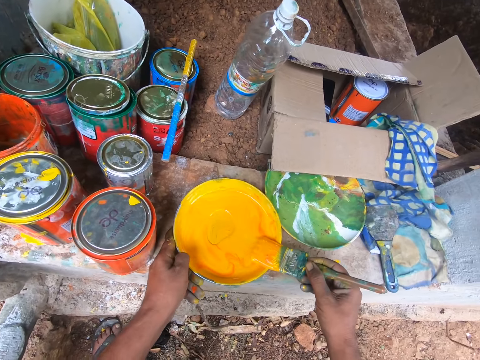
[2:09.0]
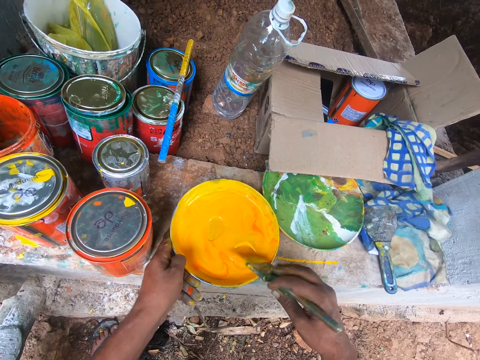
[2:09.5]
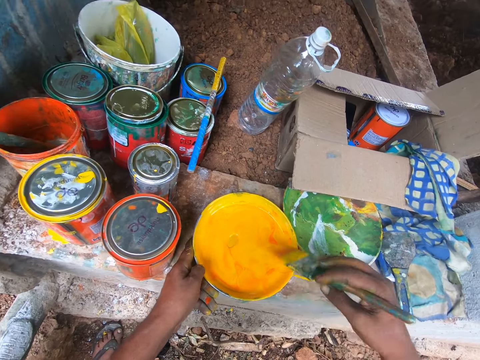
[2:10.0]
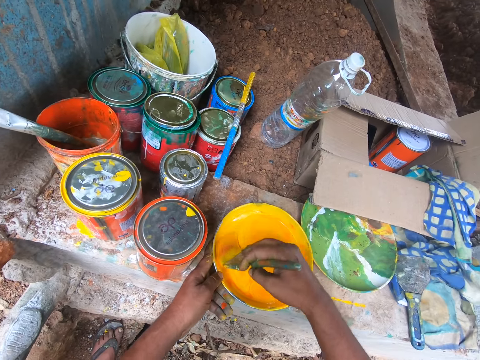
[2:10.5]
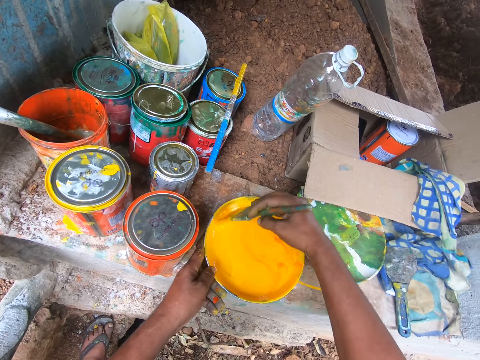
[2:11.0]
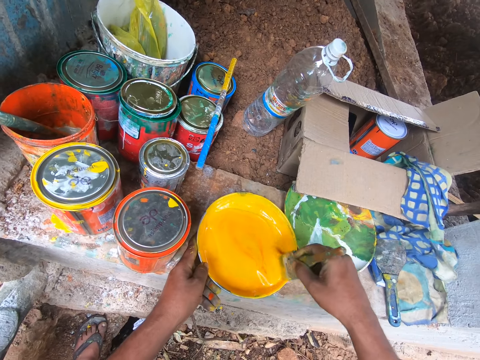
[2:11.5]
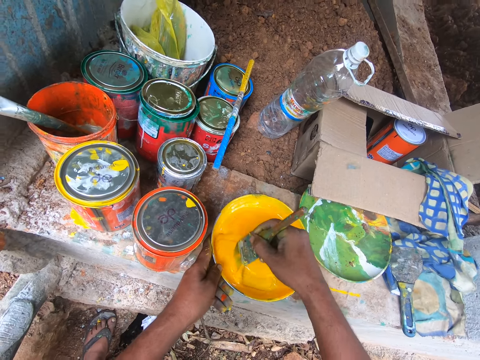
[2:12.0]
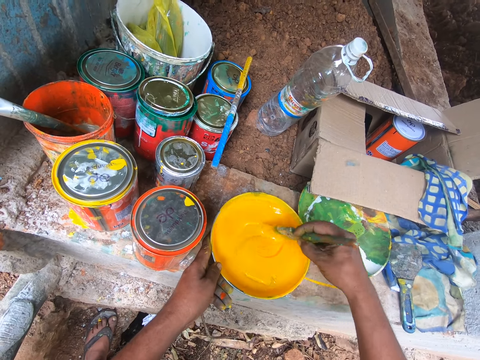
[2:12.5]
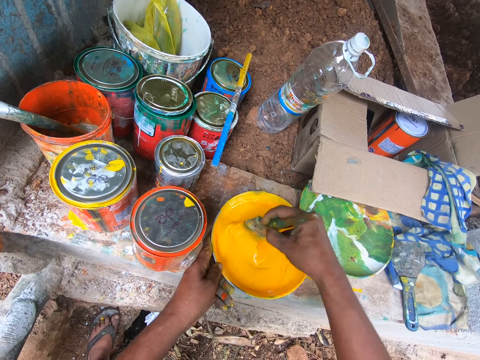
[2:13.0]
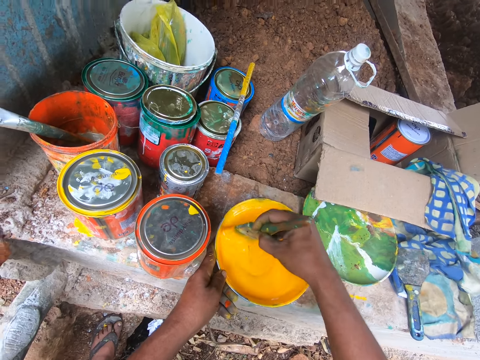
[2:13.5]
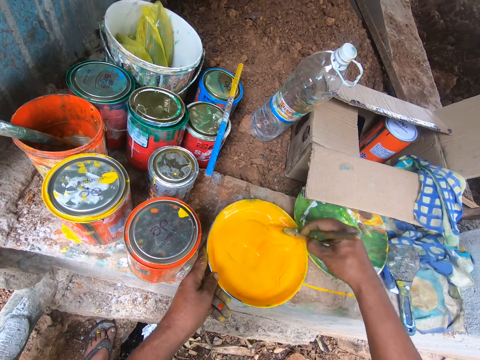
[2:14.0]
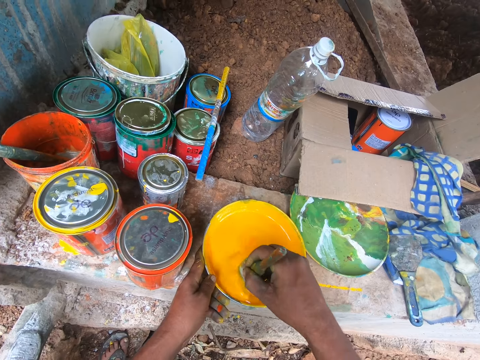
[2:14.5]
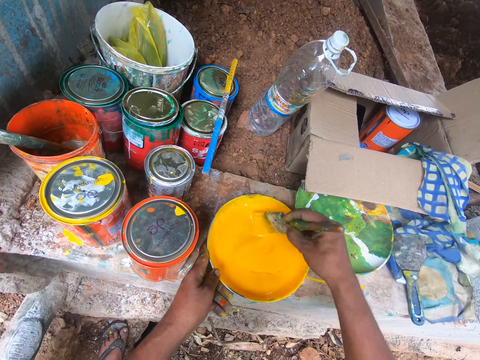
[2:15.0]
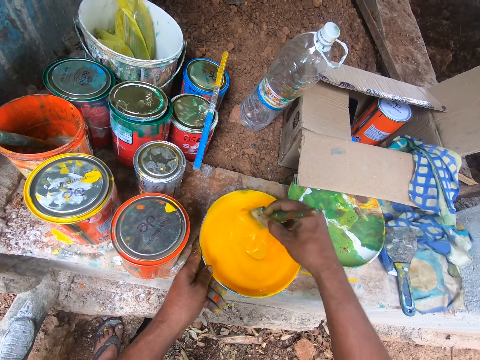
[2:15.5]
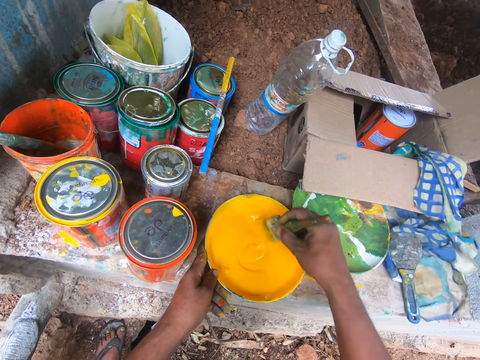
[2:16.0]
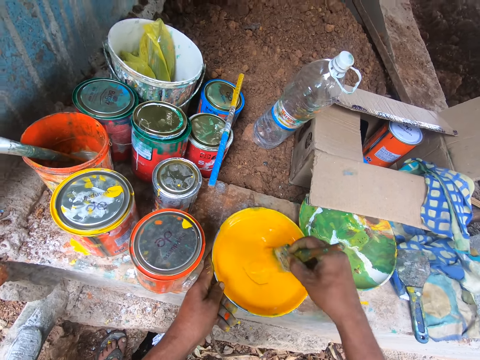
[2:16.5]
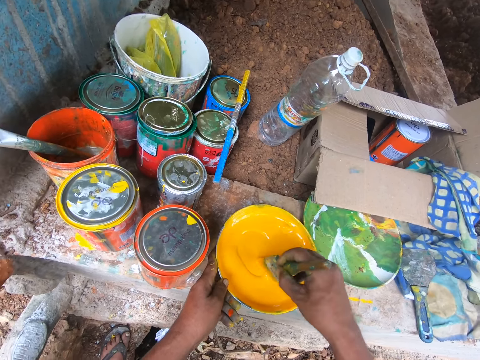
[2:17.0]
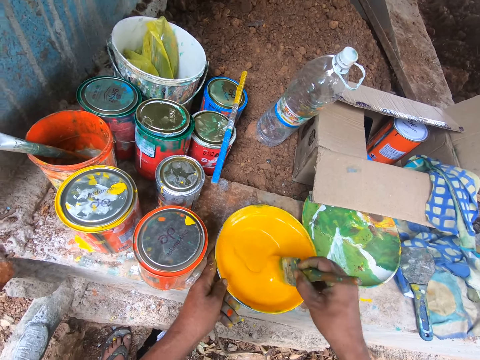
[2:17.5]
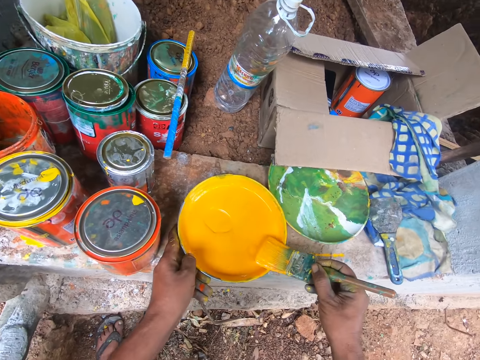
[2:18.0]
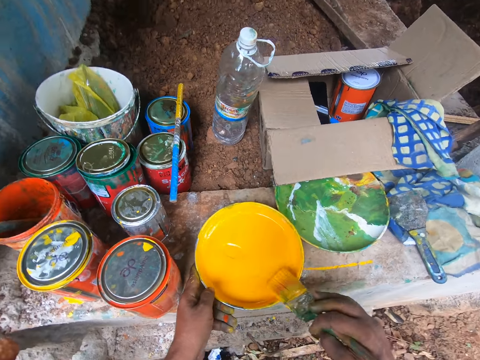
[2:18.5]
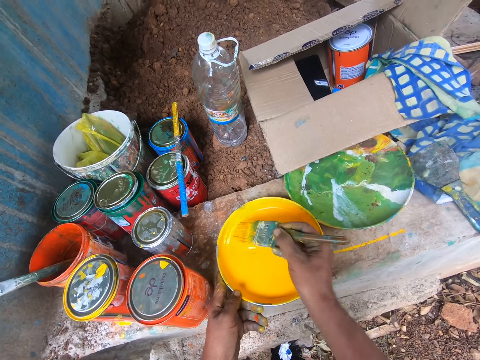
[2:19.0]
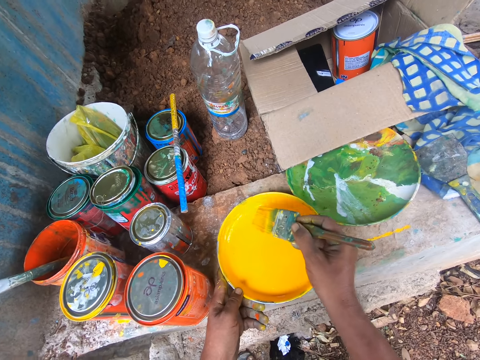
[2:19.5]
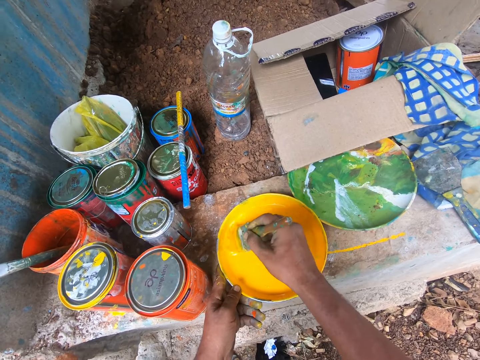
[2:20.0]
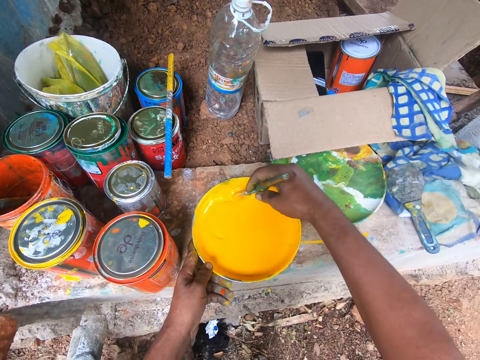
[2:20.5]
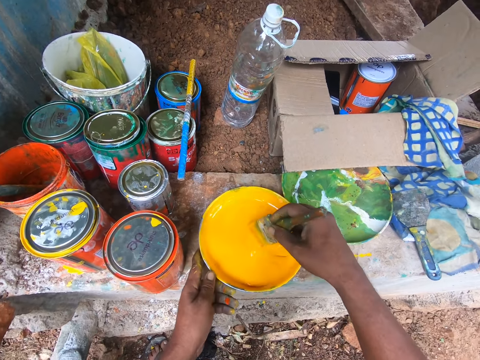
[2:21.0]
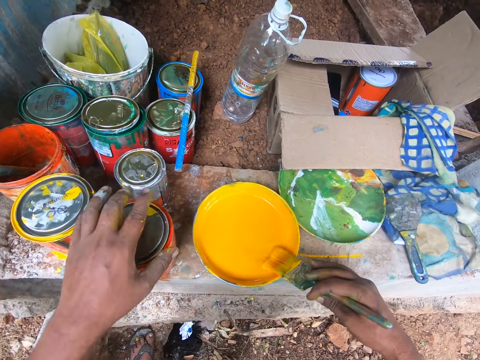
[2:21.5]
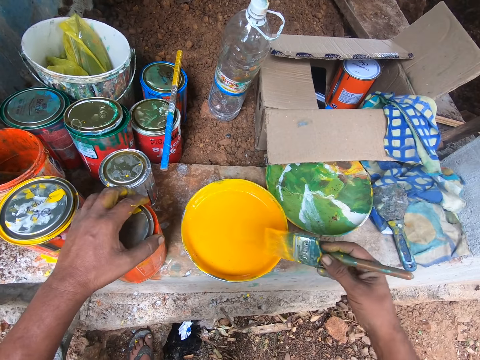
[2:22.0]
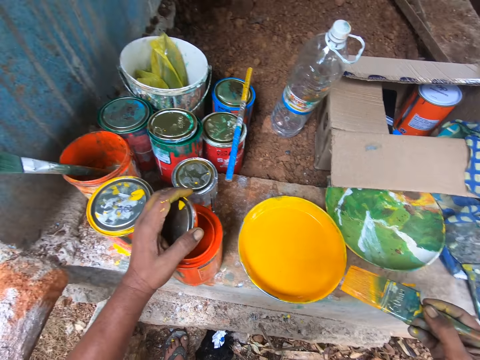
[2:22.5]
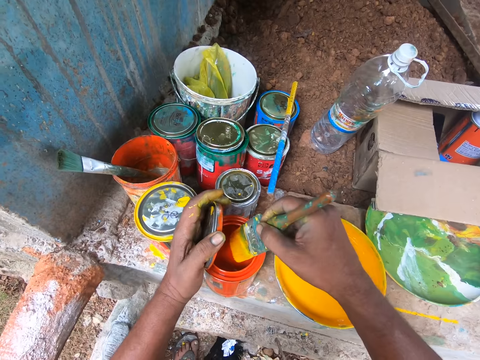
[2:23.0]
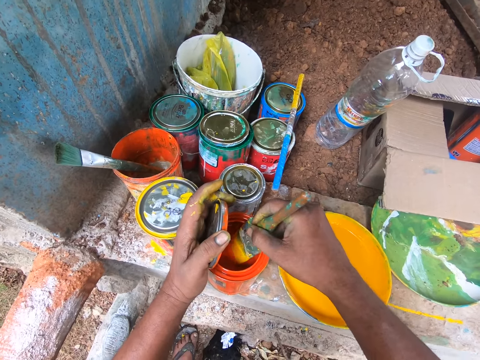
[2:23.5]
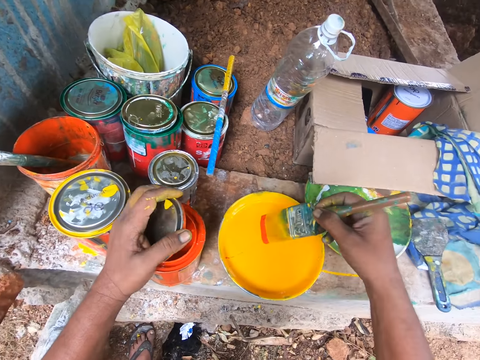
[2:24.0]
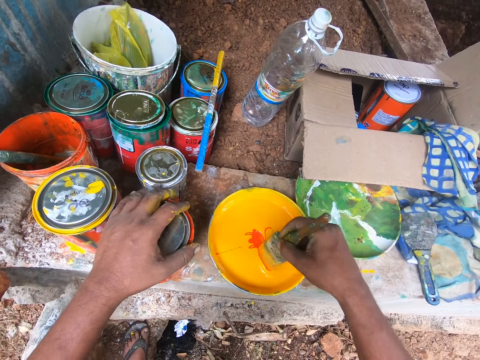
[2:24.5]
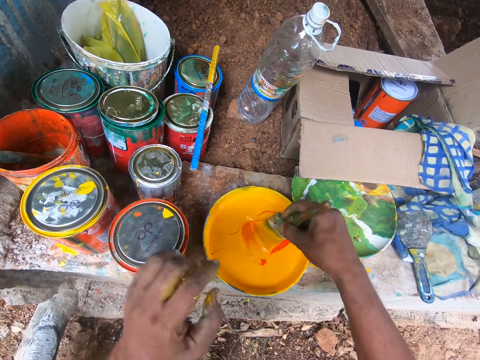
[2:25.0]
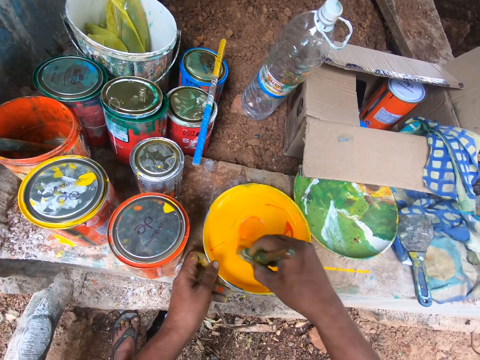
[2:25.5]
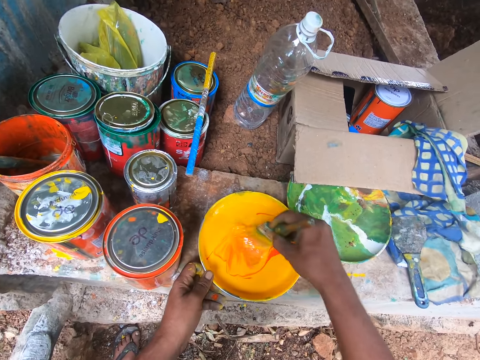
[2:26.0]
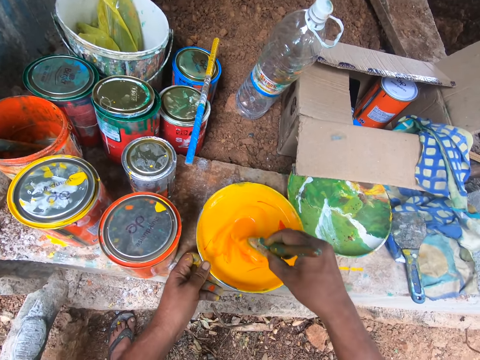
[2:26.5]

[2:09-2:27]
The camera wearer reduces paint from the brush. He stirs the paint in a paint plate. He reduces paint from the brush. He stirs the paint in the paint plate. He lifts the paint can cover with his left hand. He opens the paint can lid. He dips the paint brush into the paint can. He closes the paint can. He mixes the paint in the paint bowl or plate with the paint brush.

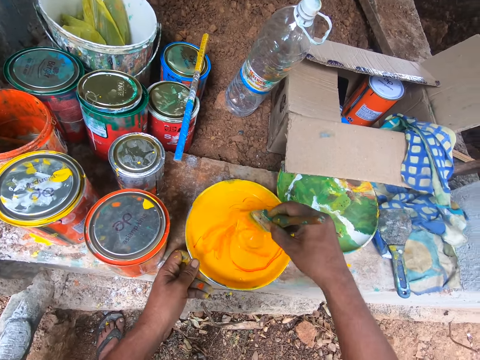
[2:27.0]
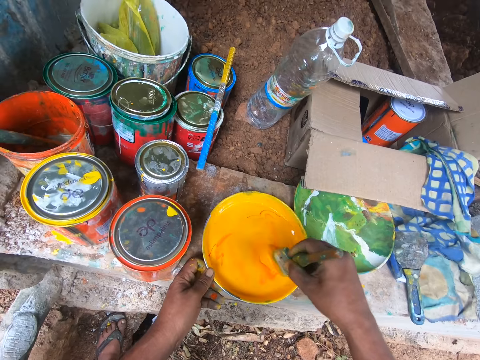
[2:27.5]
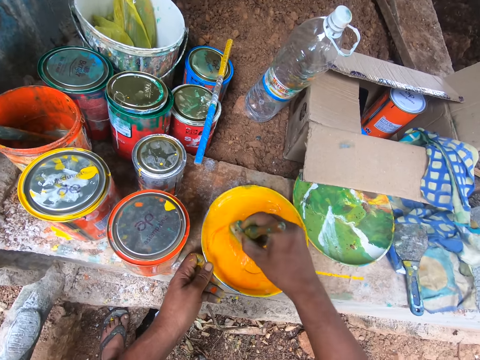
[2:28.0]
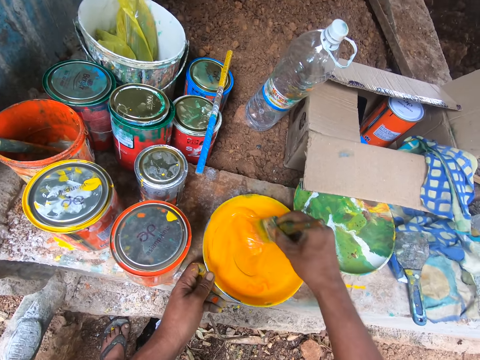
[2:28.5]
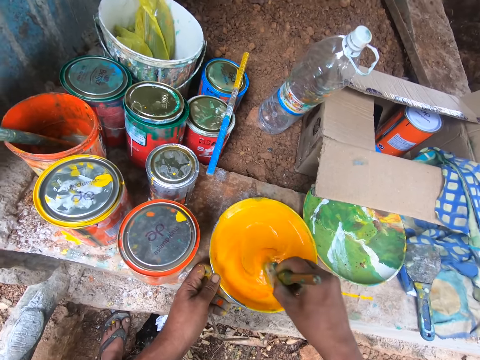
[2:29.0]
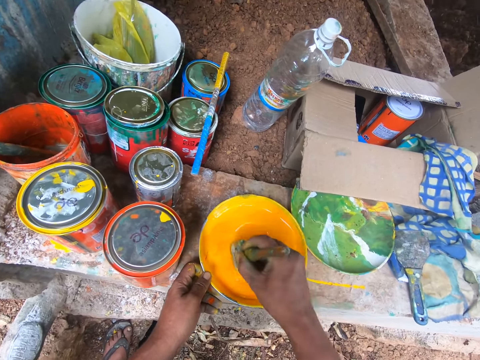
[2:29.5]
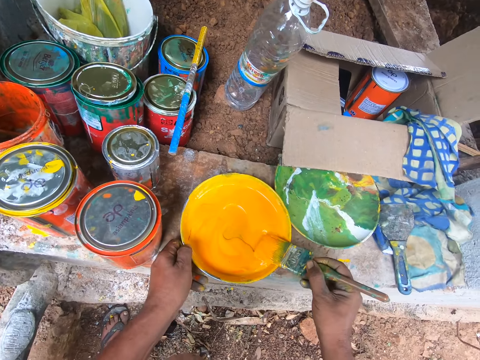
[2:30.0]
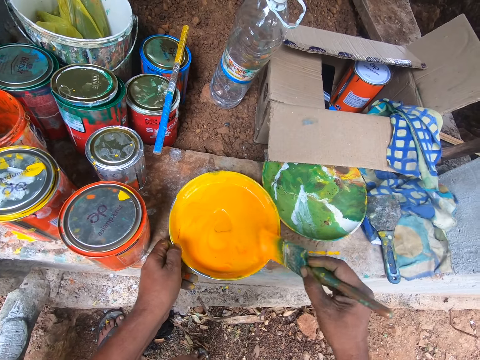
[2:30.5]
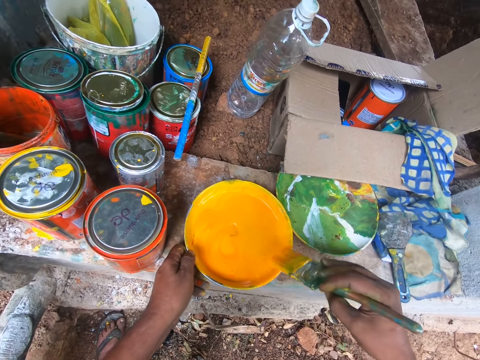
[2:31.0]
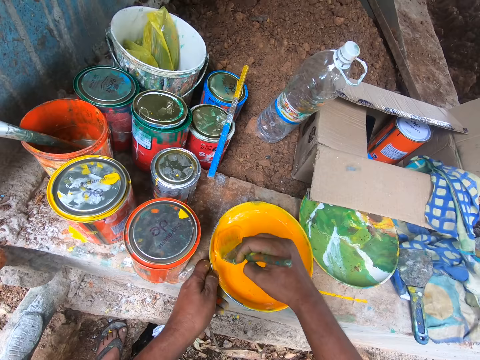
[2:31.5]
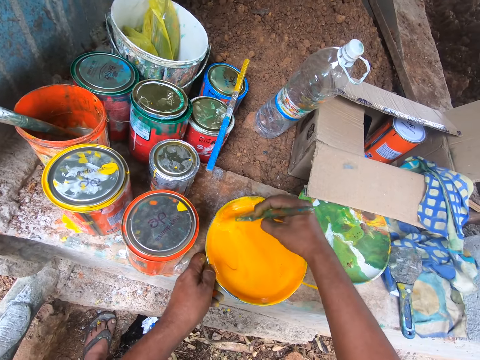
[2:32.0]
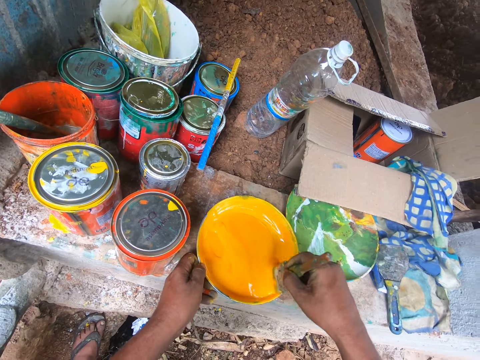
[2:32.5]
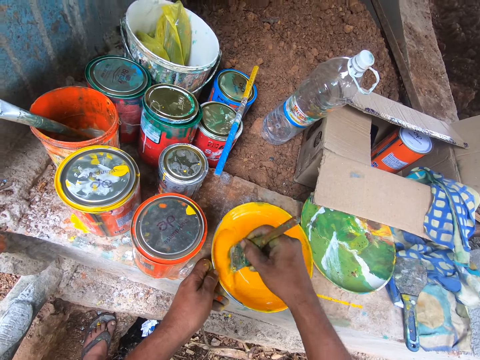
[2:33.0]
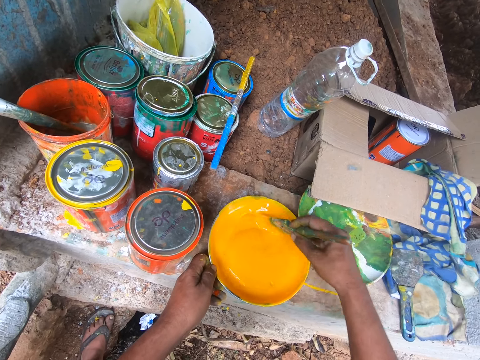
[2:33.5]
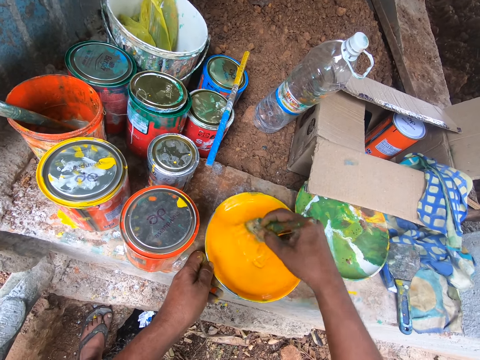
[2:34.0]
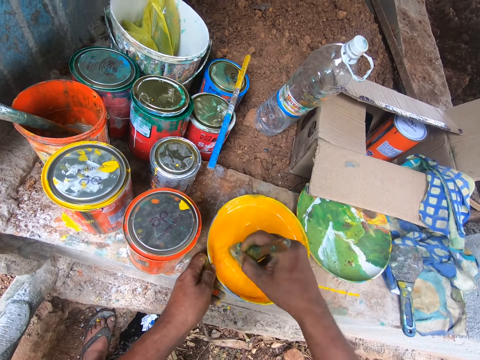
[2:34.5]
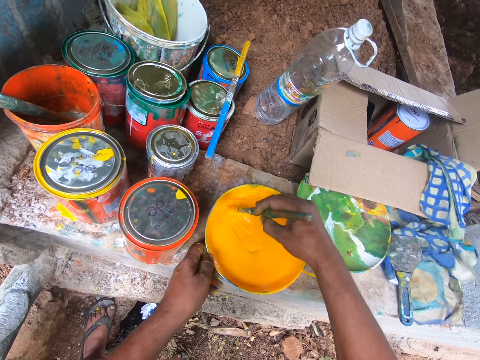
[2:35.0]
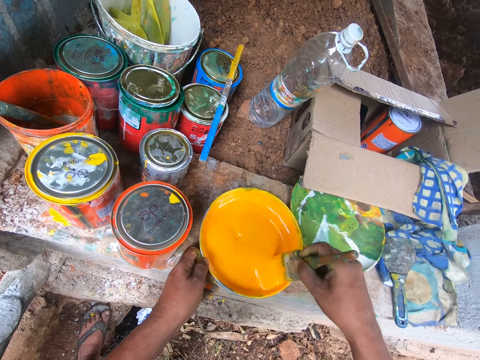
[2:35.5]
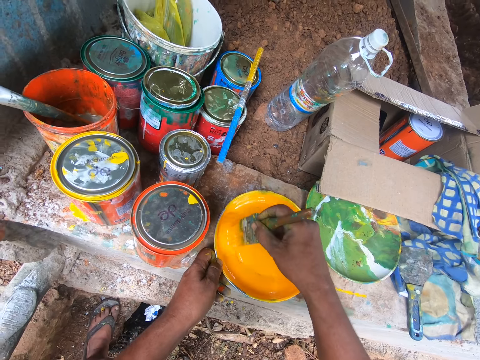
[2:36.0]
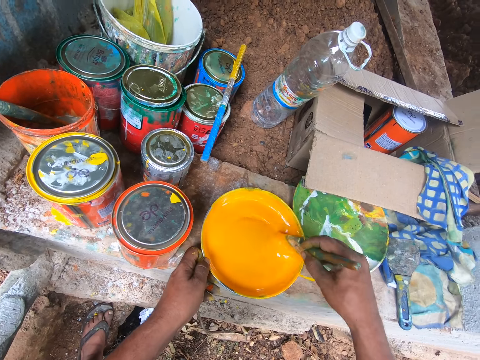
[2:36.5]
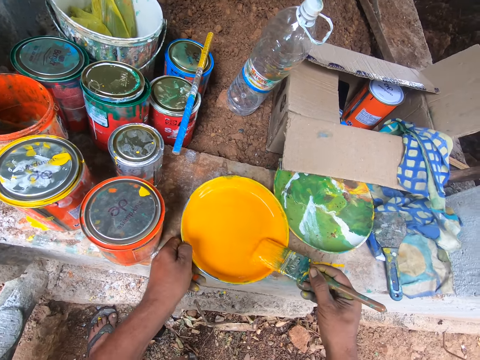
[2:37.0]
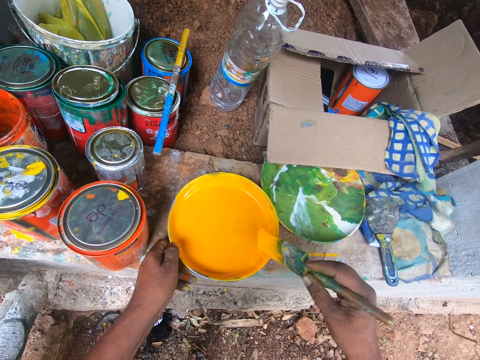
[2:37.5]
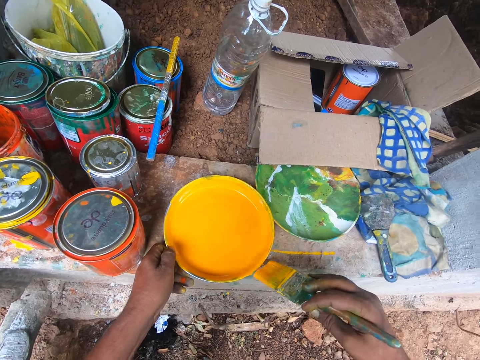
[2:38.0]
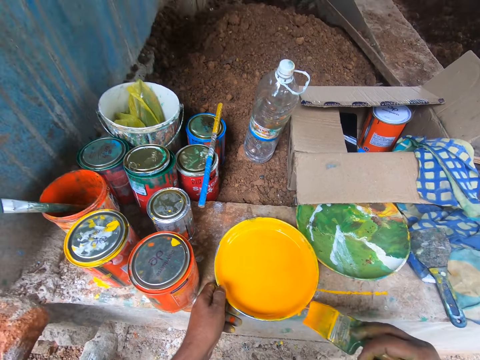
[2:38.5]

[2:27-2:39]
The camera wearer reduces paint from the brush. They stir the paint in a paint plate. They reduce paint from the brush.
